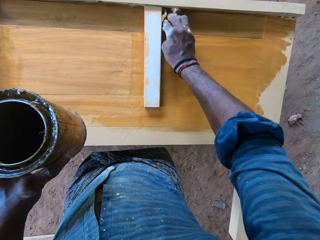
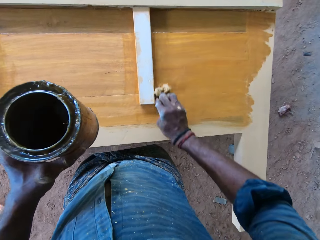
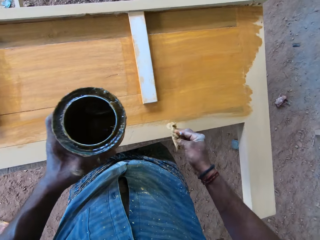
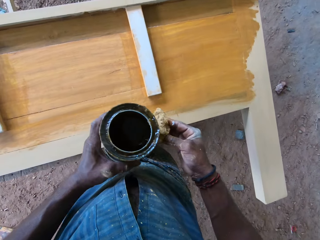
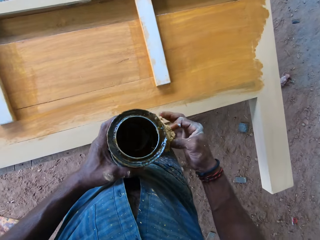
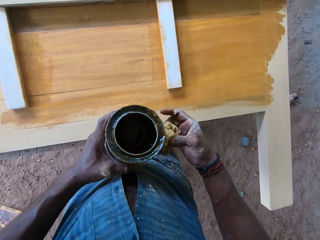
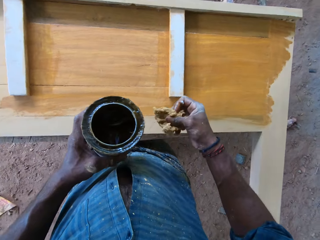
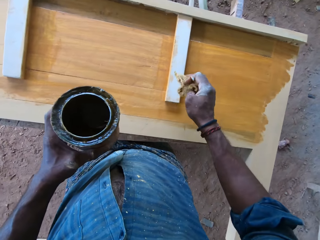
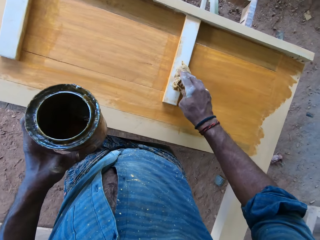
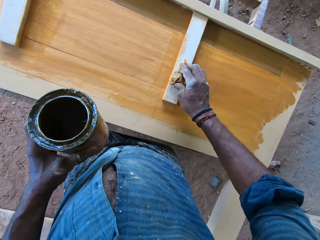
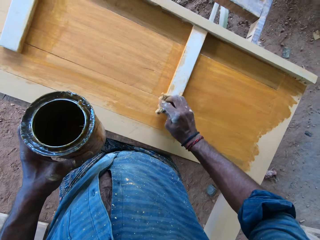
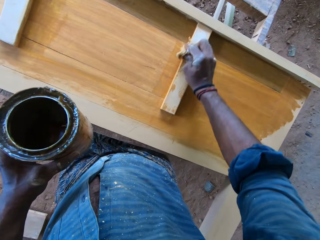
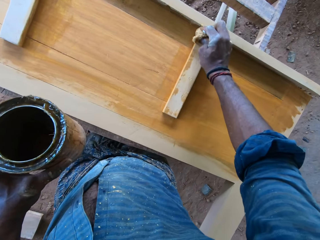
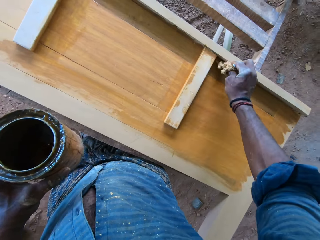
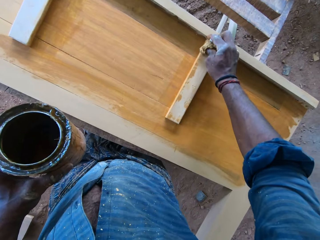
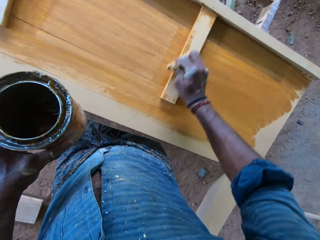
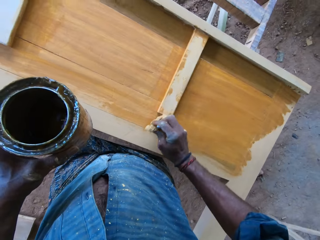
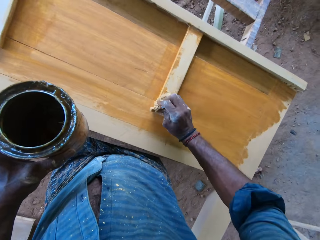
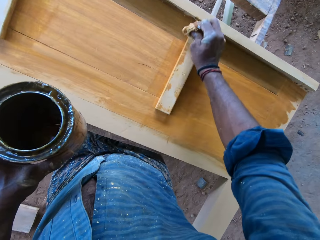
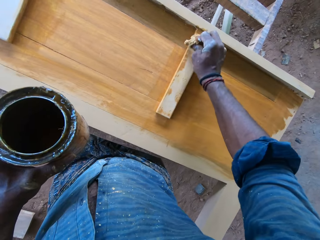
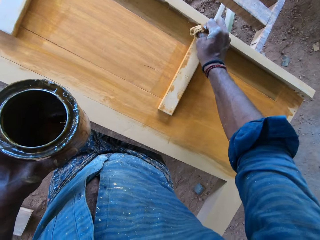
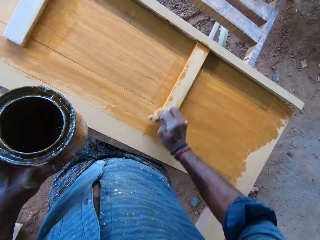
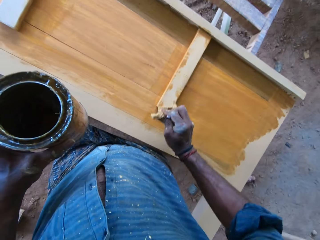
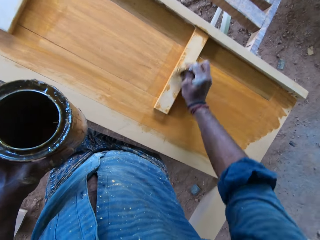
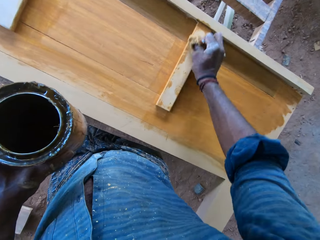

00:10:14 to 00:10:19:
The camera wearer touches the bucket of paint with the foam in his right hand. He applies the paint on the wood with the foam in his right hand.

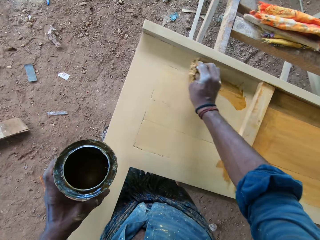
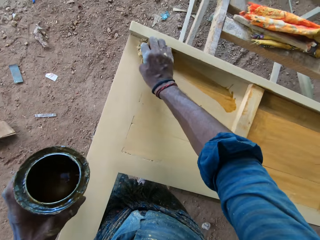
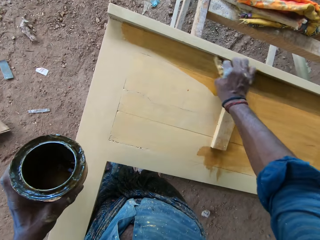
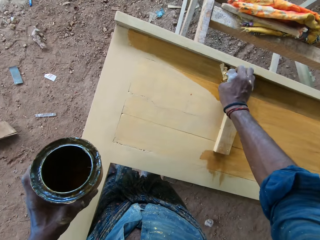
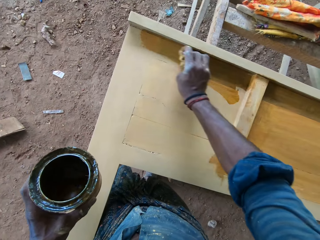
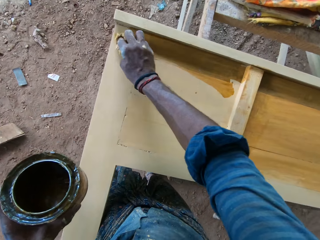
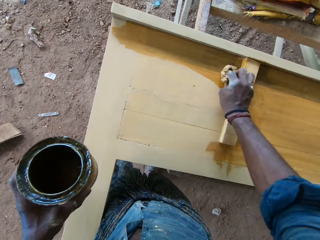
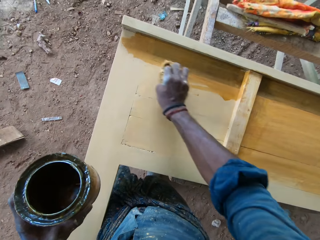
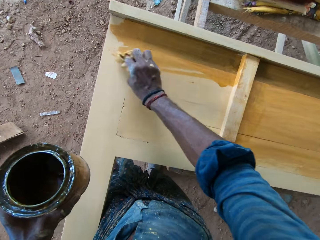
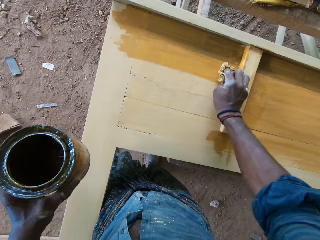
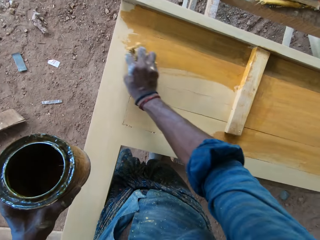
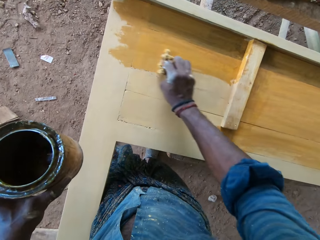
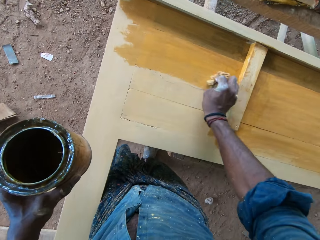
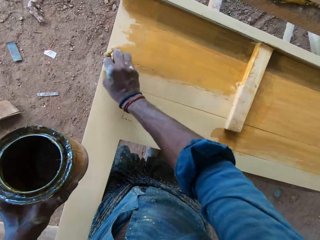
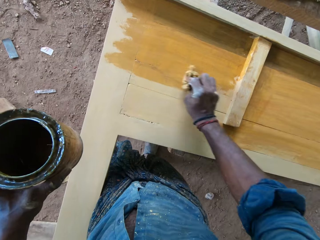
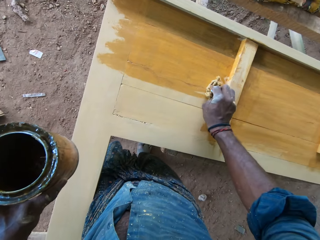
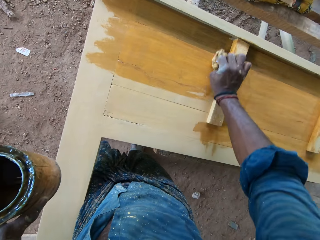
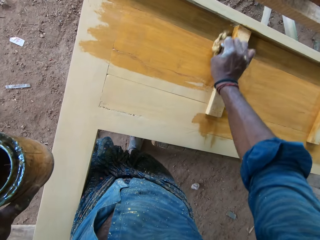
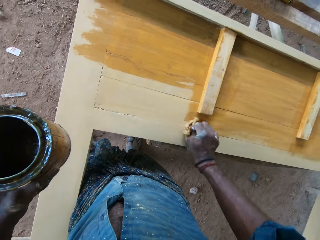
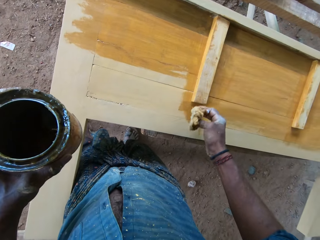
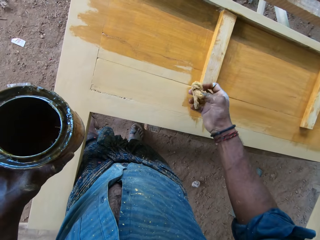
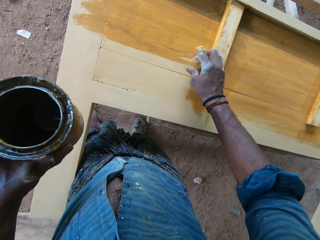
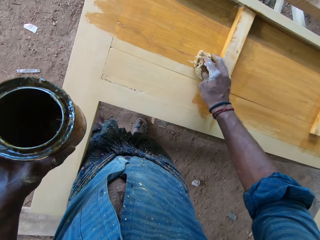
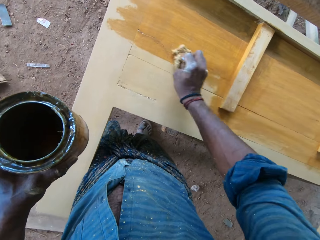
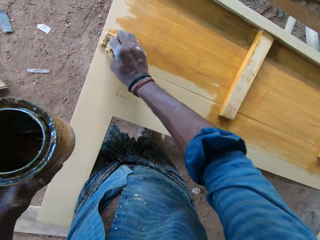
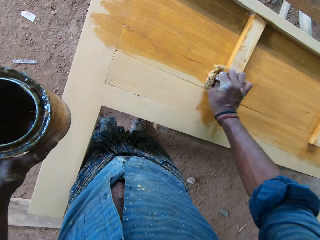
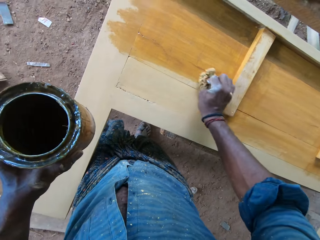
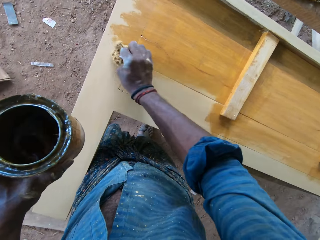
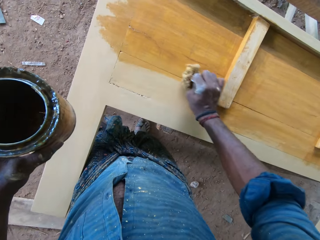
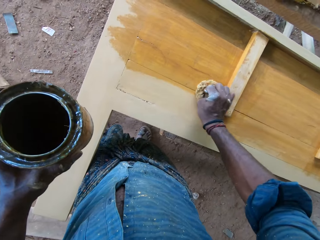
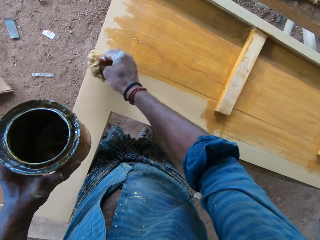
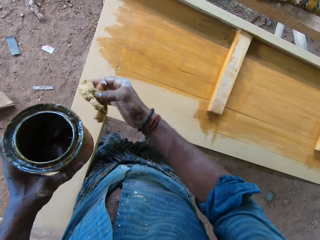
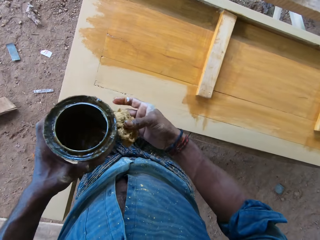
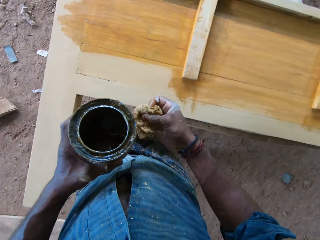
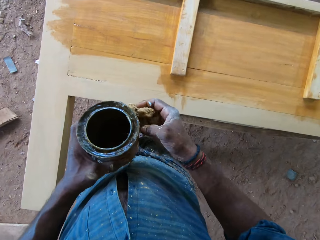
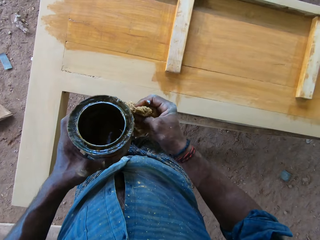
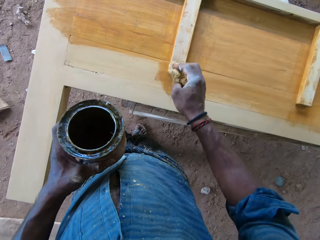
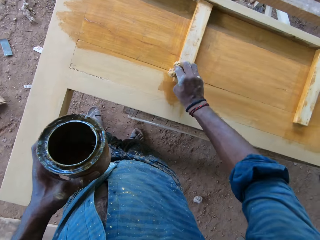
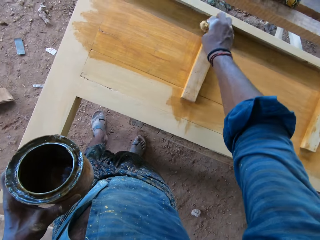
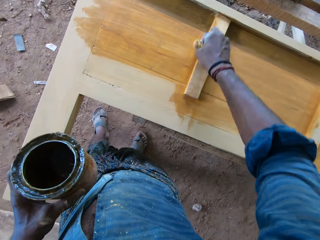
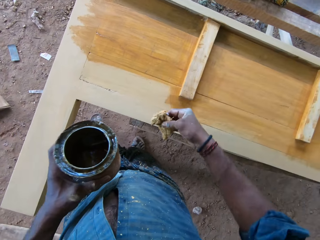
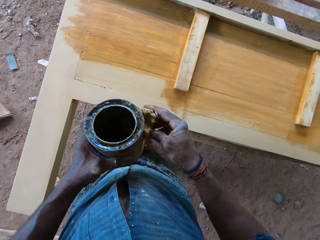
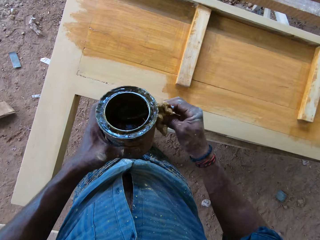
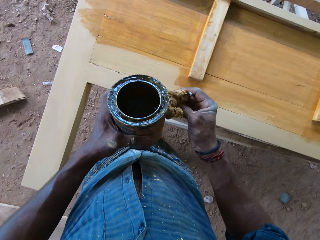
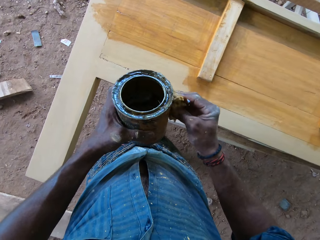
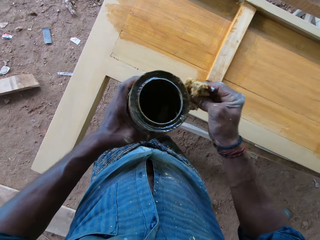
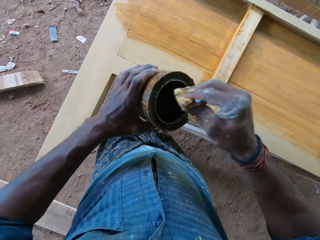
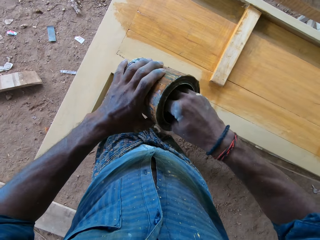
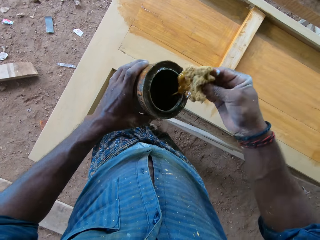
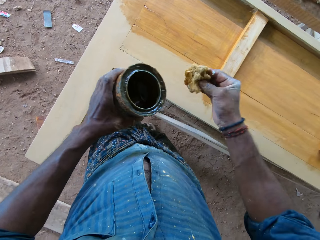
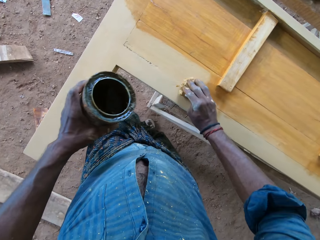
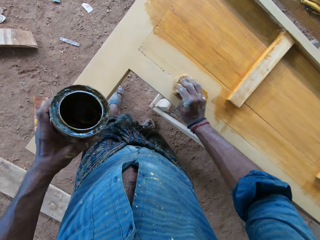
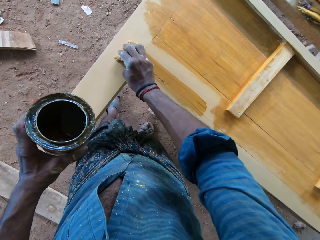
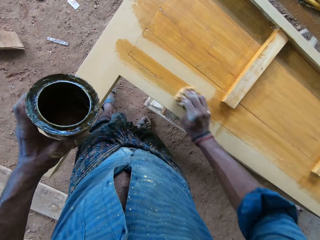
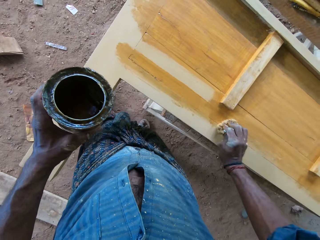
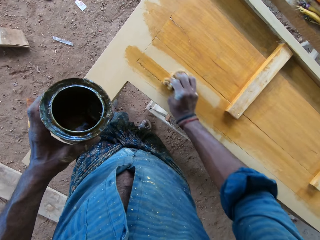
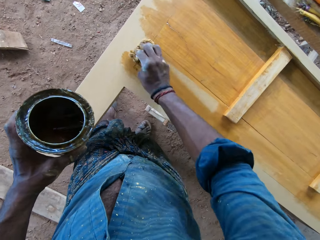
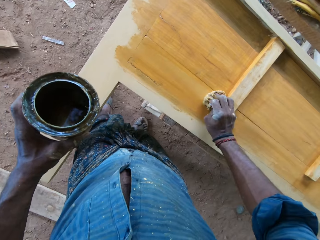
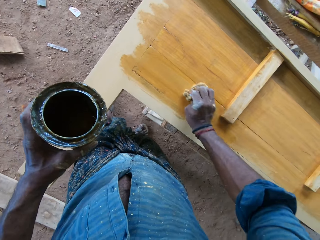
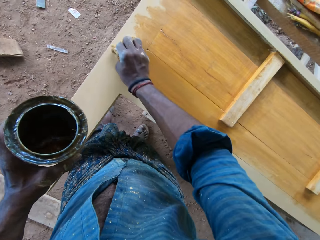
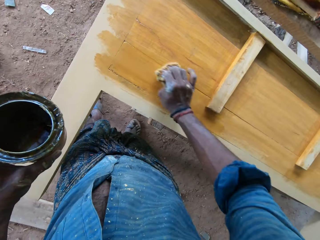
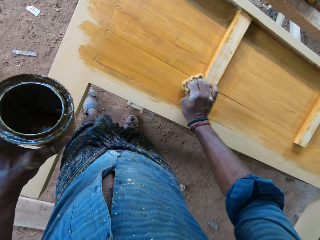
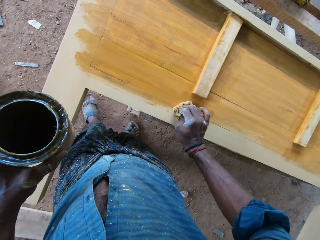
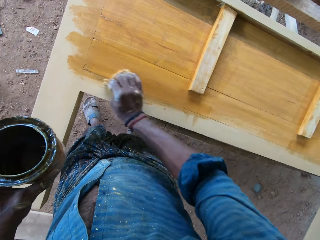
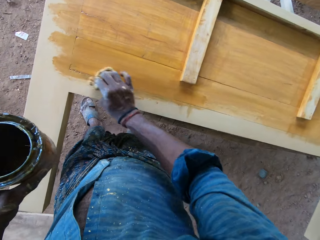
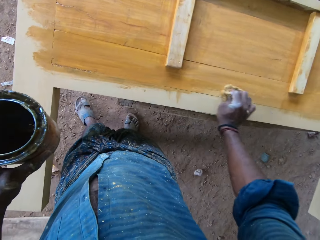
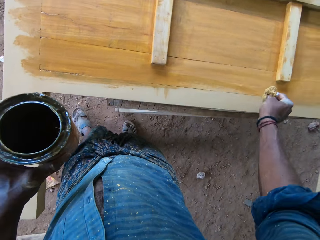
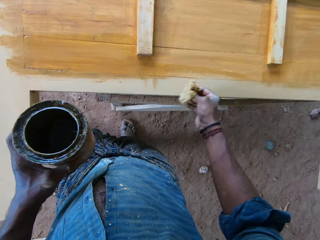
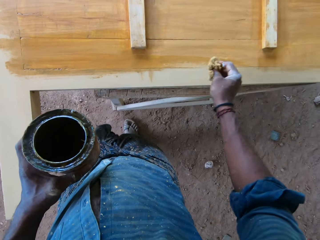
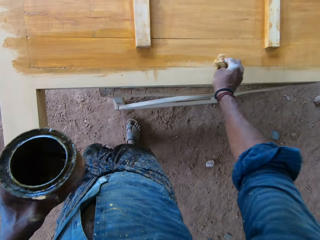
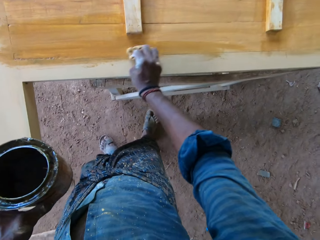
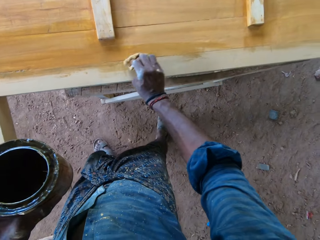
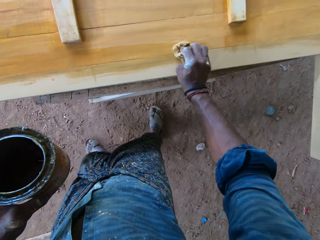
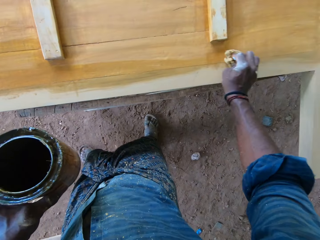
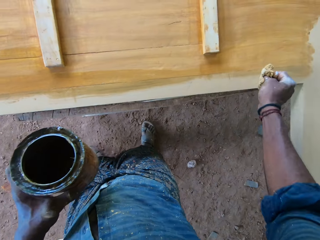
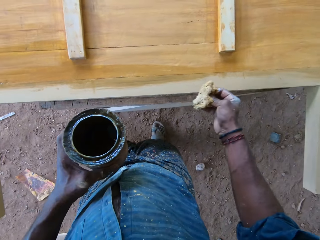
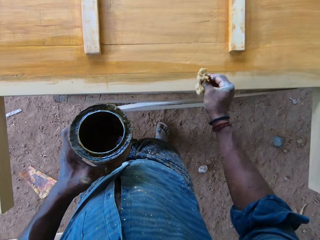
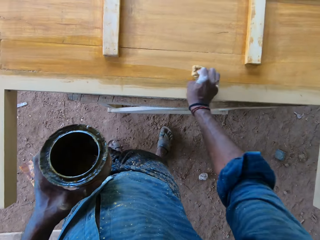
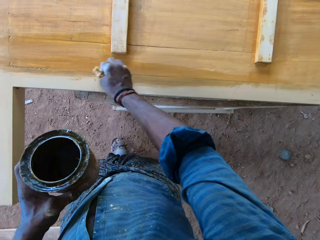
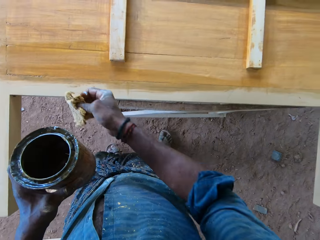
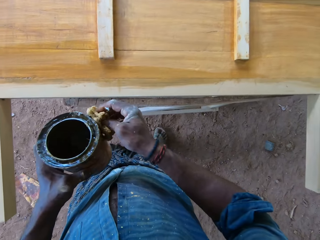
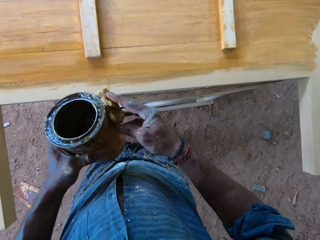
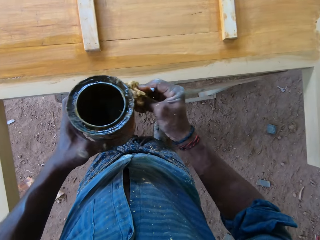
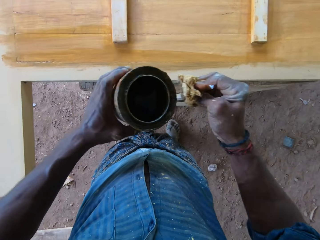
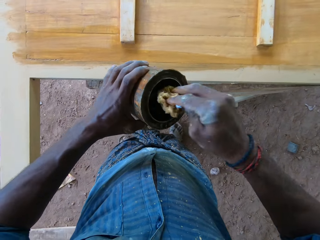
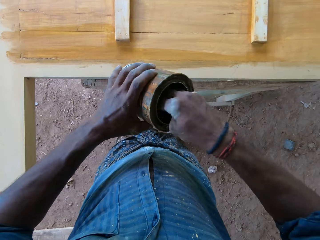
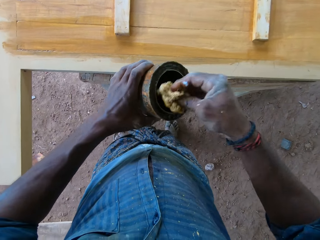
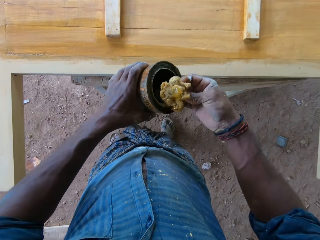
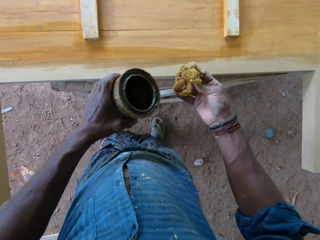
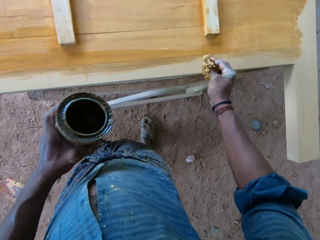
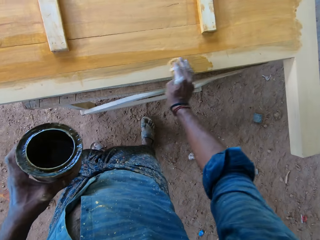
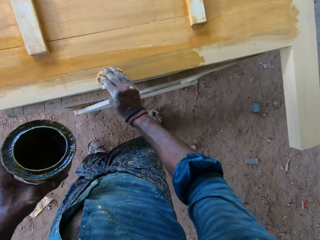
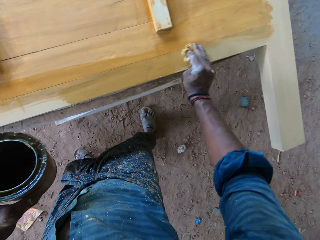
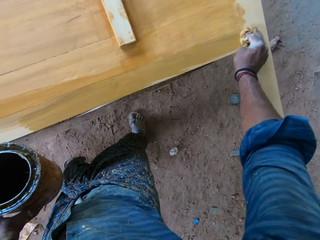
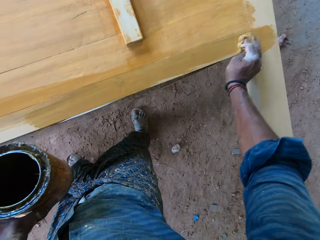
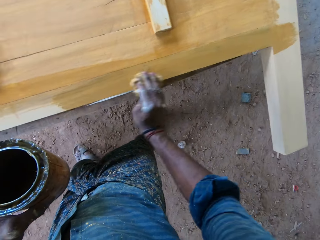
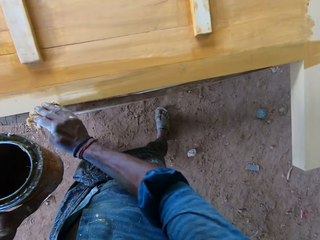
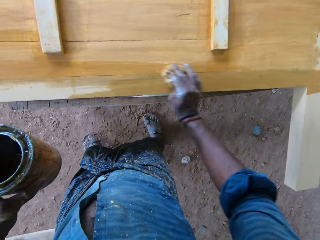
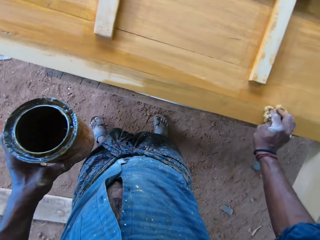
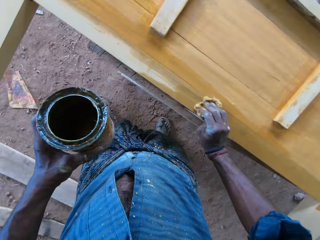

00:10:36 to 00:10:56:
The camera wearer paints the wood. He touches the bucket of paint with the foam in his right hand. He applies the paint on the wood with the foam in his right hand. He touches the bucket of paint with the foam in his right hand. He scoops paint from the bucket of paint in his left hand with the foam in his right hand. He applies the paint on the wood with the foam in his right hand. He touches the bucket of paint with the foam in his right hand. He scoops paint from the bucket of paint in his left hand with the foam in his right hand. He applies the paint on the wood with the foam in his right hand.
